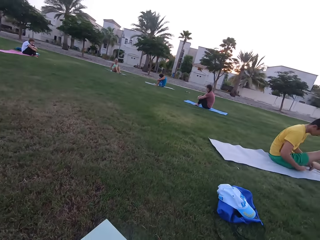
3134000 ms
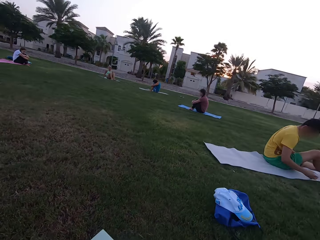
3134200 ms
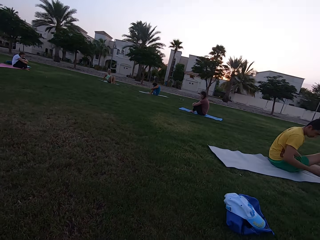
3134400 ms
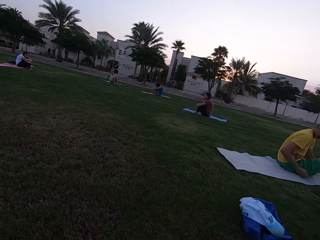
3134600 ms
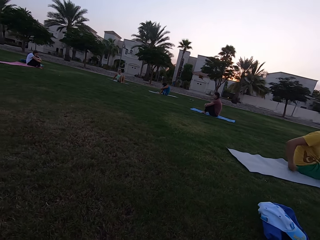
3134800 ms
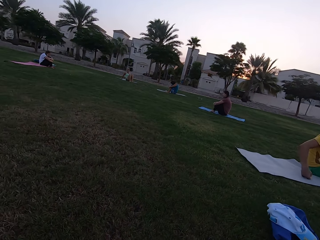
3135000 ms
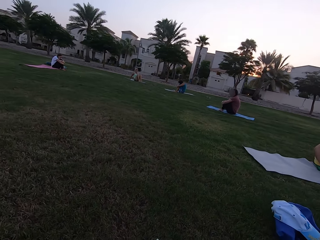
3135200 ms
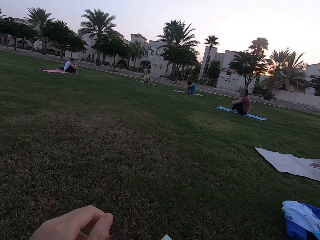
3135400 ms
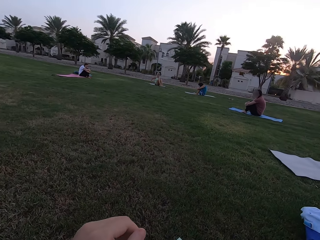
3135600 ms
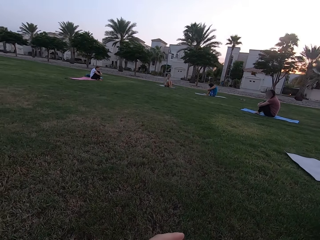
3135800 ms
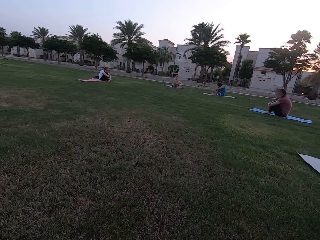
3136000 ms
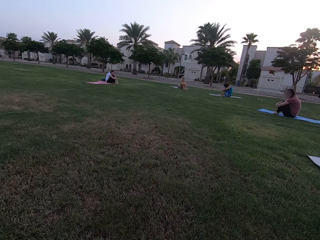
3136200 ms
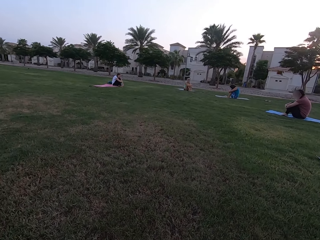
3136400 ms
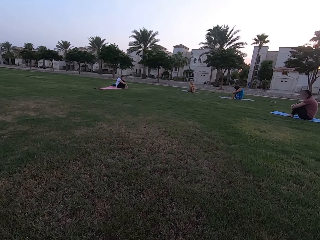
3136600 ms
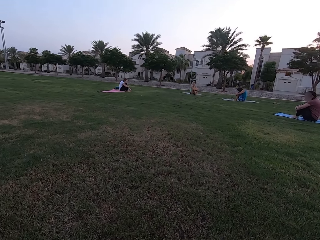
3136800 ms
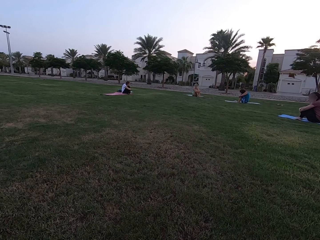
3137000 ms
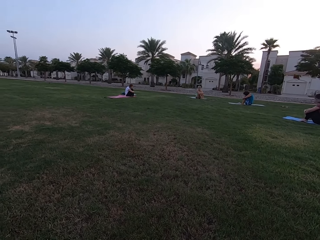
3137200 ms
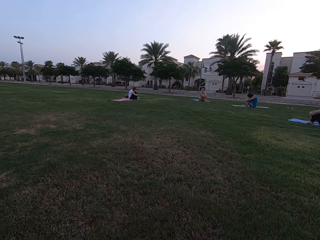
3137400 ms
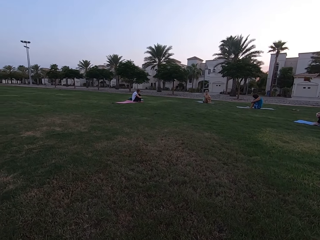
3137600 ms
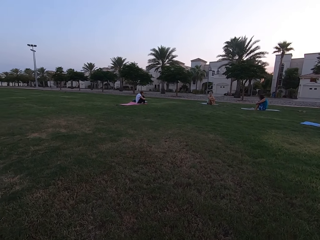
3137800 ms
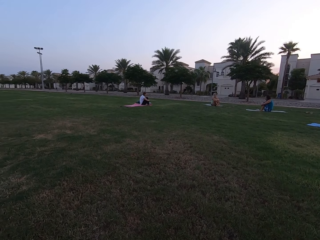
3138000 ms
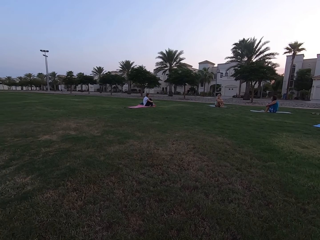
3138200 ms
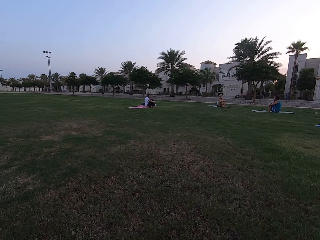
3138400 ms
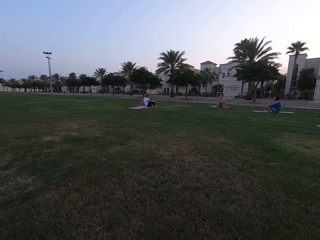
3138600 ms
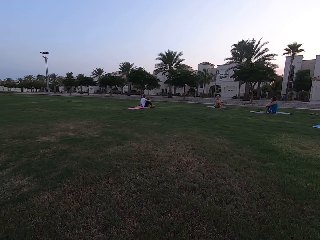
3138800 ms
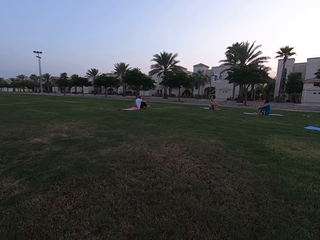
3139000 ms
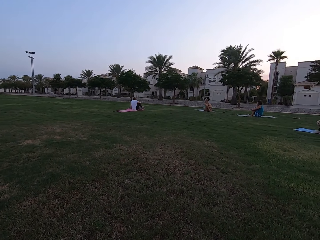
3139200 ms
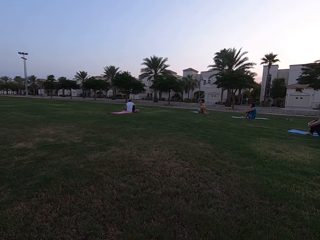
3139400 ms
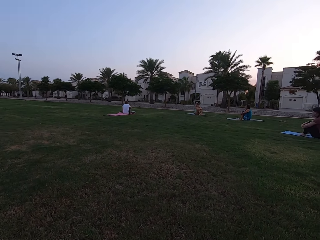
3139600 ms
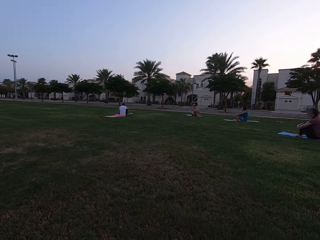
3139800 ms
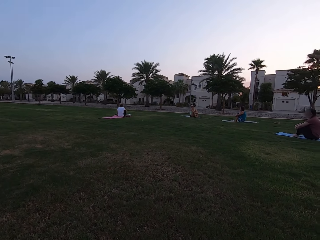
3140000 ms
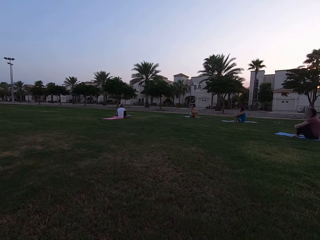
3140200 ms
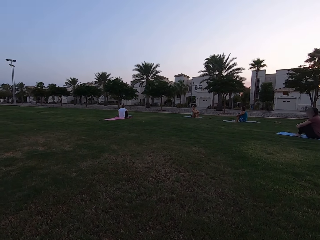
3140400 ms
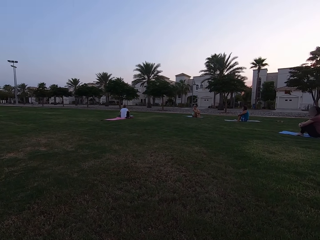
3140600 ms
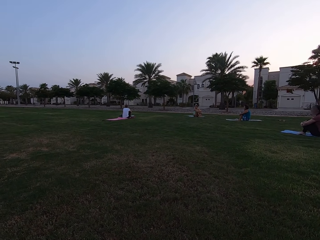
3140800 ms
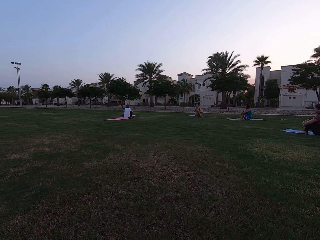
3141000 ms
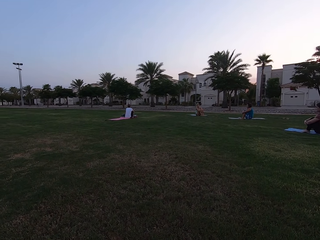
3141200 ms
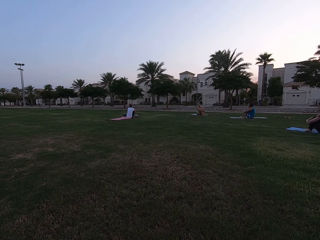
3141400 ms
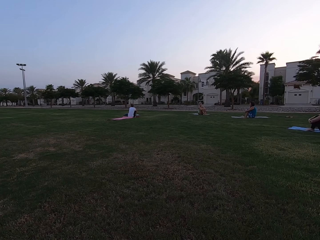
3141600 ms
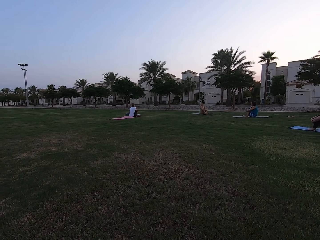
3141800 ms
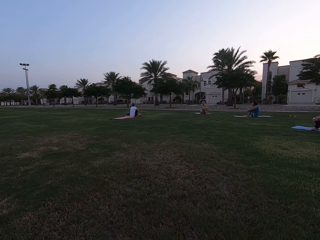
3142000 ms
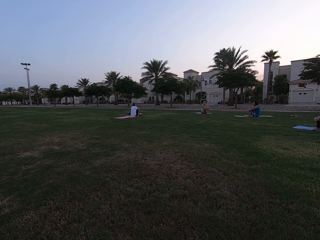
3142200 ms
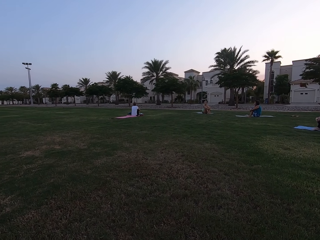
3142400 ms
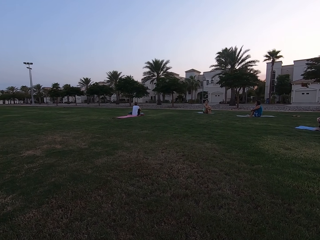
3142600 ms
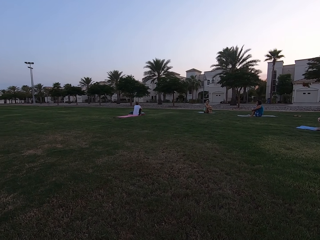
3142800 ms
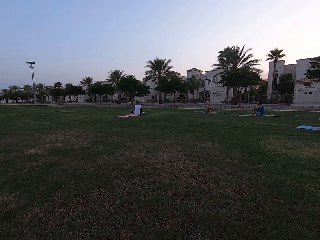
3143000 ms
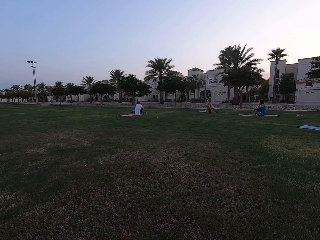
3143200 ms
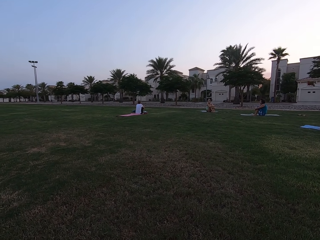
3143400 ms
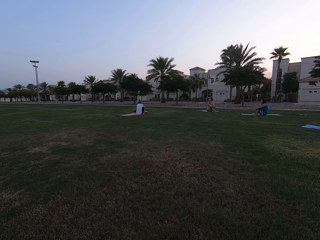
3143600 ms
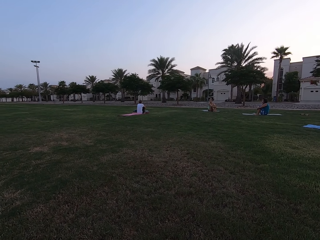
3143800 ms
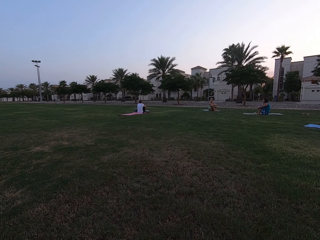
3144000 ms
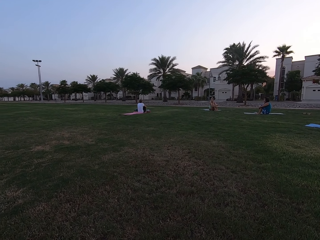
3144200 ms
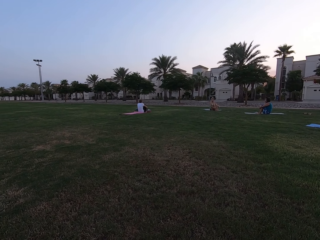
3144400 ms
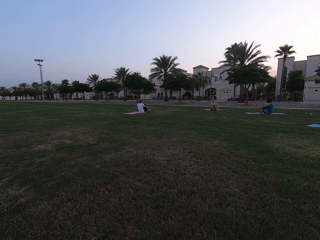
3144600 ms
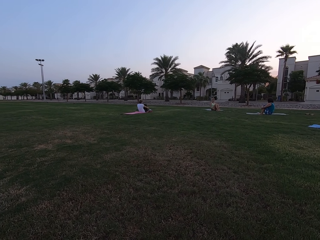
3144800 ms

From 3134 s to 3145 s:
Five people sit on the exercise mats. One person moves her hands. The person turns around. The camera wearer stares at four of the people on the field.

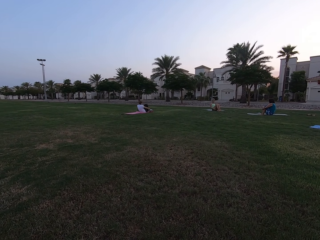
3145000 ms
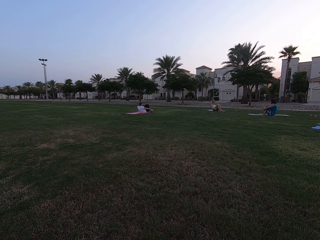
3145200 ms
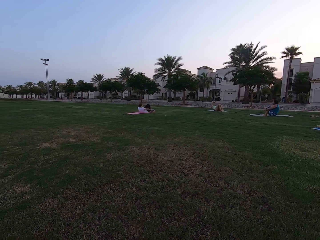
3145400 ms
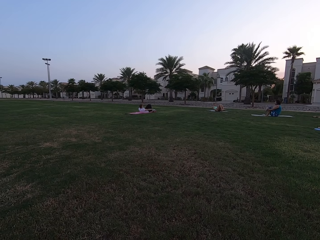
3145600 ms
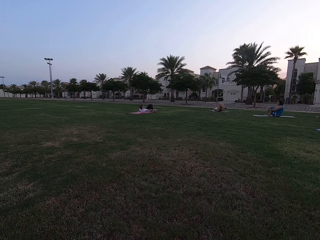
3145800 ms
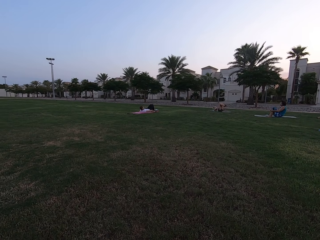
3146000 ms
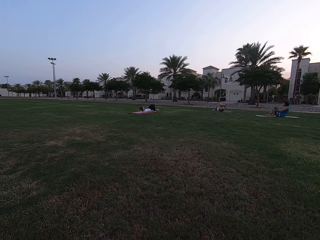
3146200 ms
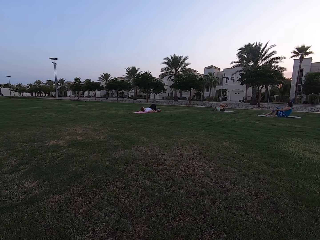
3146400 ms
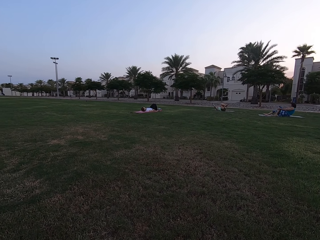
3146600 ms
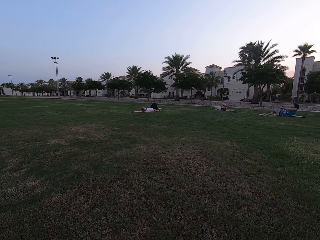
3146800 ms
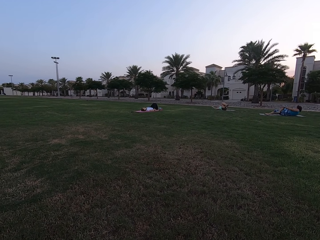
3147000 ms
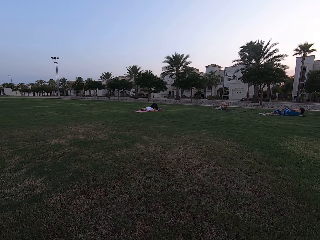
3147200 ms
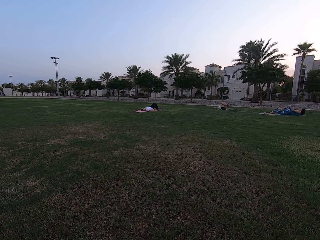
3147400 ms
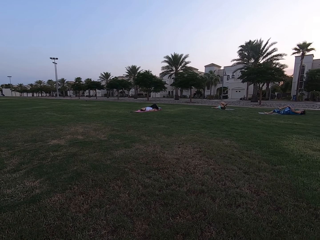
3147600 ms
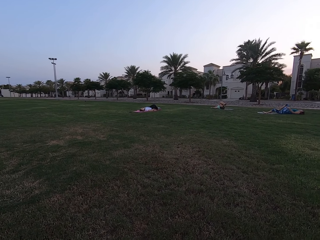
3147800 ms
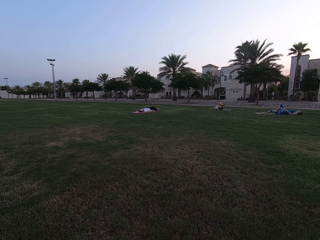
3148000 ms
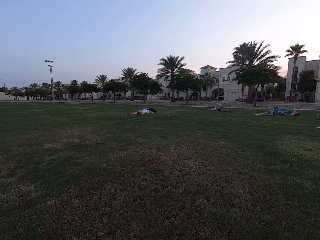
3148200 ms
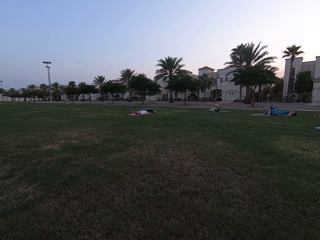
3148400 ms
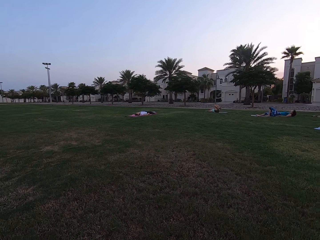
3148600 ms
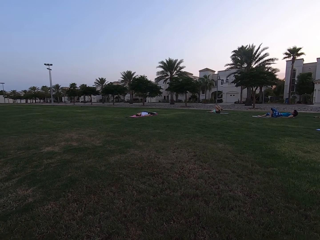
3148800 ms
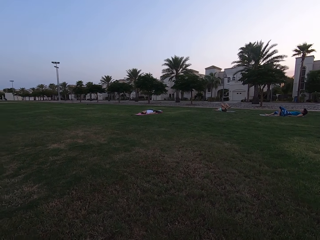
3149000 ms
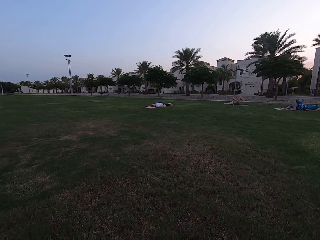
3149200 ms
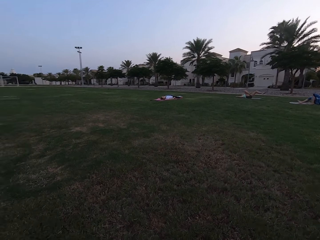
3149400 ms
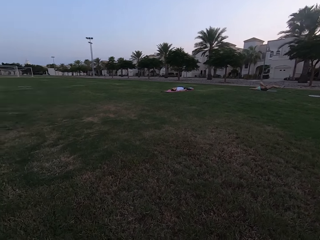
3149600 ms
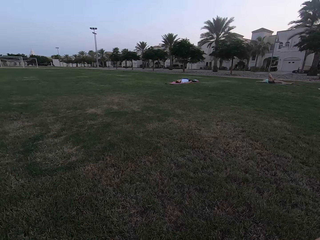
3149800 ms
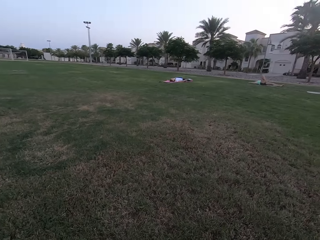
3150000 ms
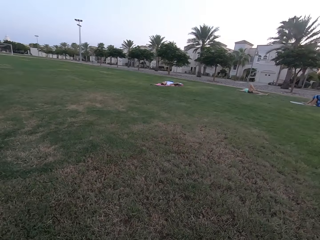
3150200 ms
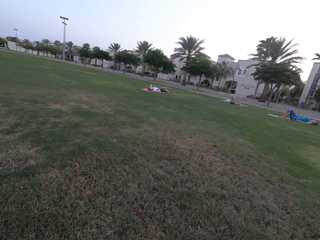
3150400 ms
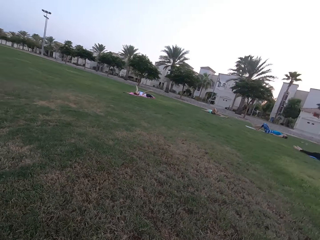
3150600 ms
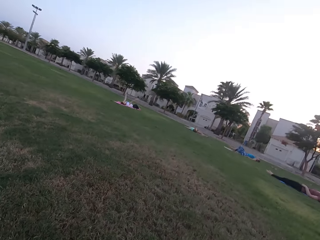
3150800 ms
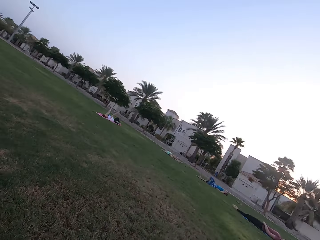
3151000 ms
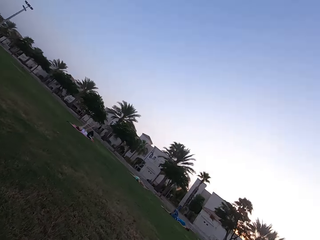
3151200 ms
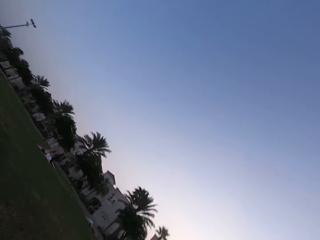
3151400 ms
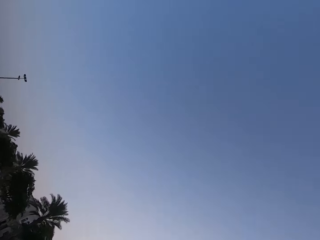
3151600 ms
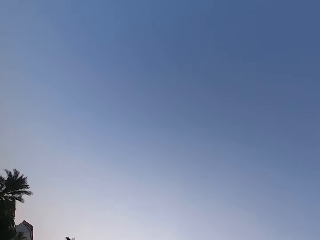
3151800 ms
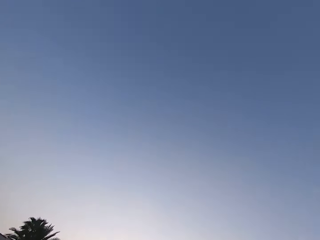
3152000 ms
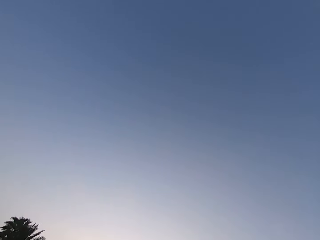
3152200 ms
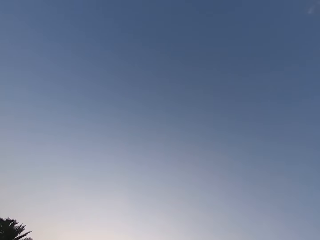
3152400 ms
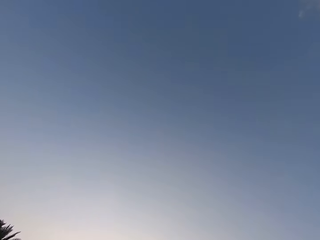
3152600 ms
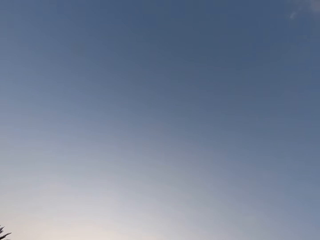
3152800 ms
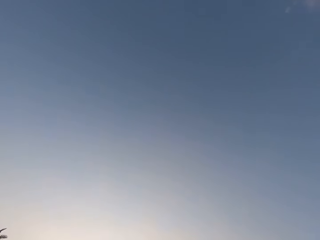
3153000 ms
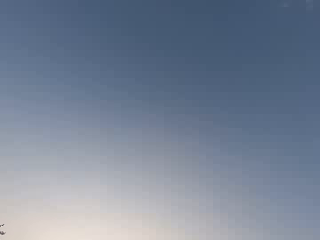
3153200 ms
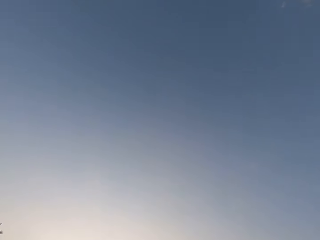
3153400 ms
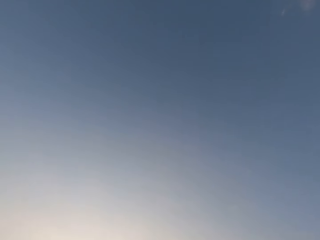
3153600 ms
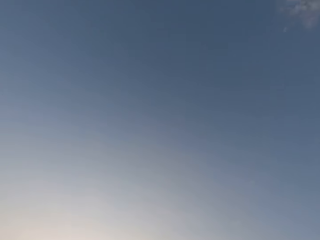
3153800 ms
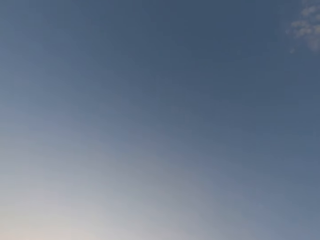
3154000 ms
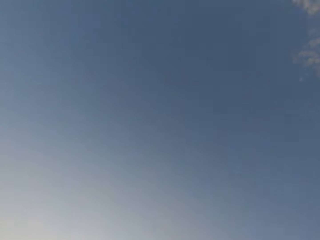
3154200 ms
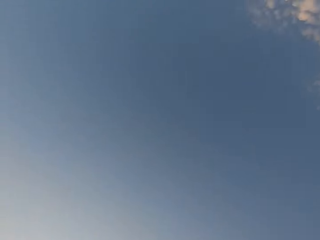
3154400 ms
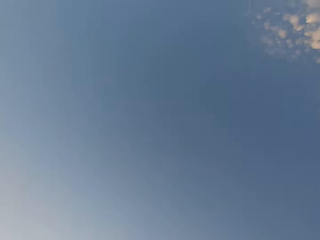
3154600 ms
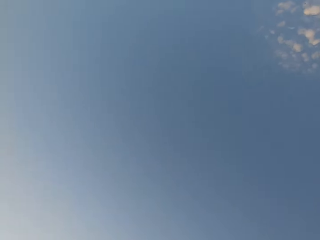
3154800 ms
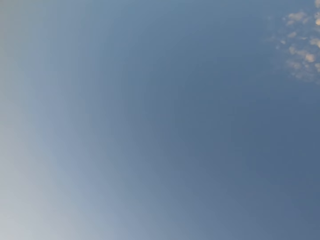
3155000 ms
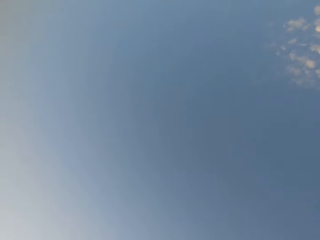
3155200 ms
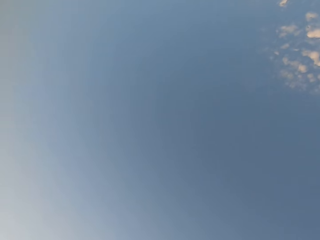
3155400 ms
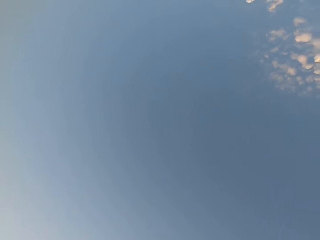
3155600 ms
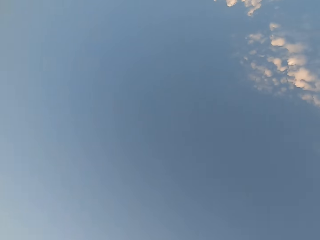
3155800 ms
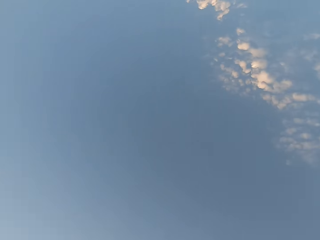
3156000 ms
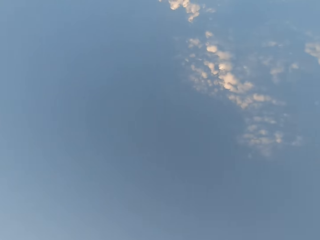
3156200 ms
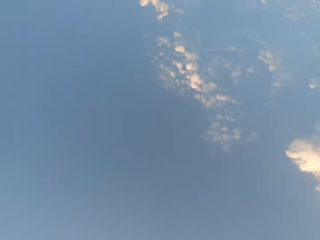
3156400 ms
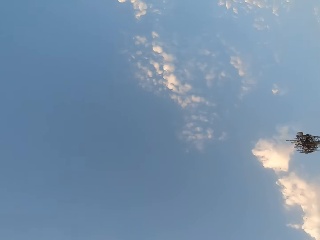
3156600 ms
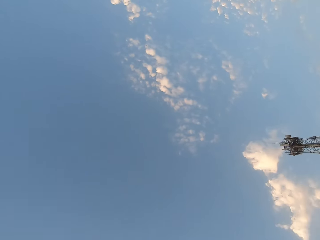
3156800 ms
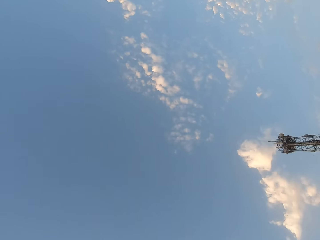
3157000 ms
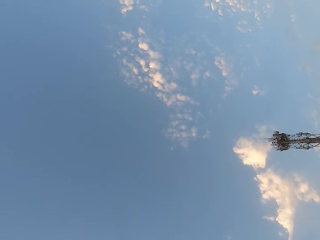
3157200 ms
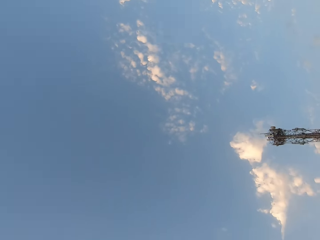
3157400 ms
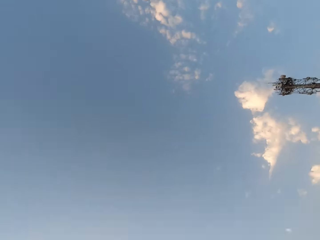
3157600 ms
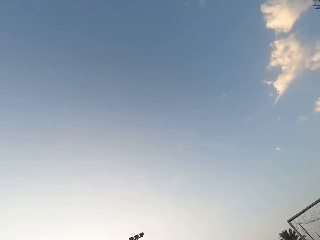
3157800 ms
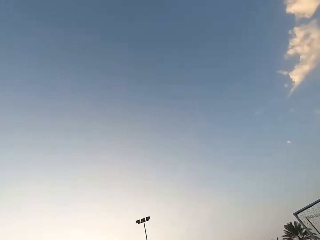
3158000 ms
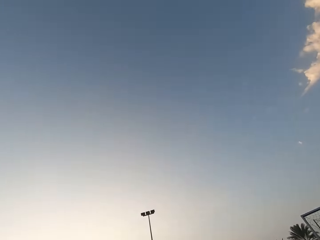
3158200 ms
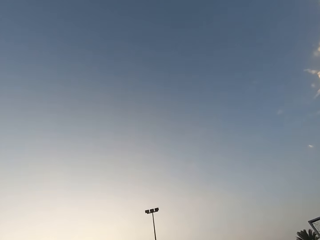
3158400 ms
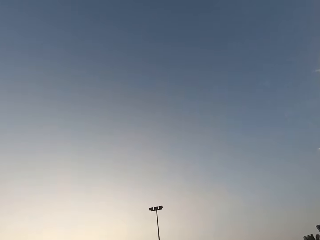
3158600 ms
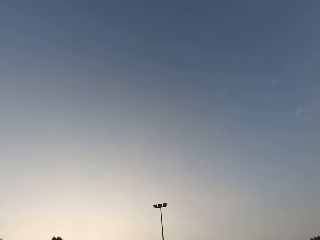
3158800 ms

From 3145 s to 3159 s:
Four people lie on the exercise mat. The camera wearer looks around the field. They look around the sky.
